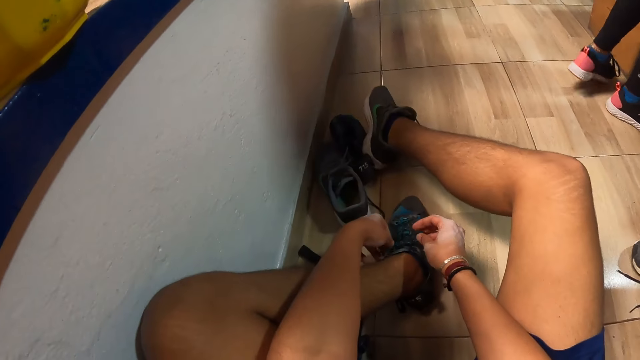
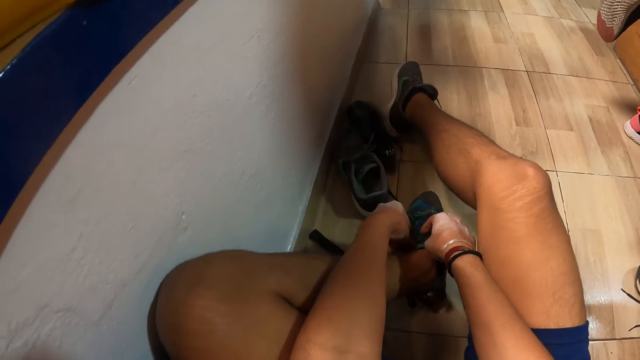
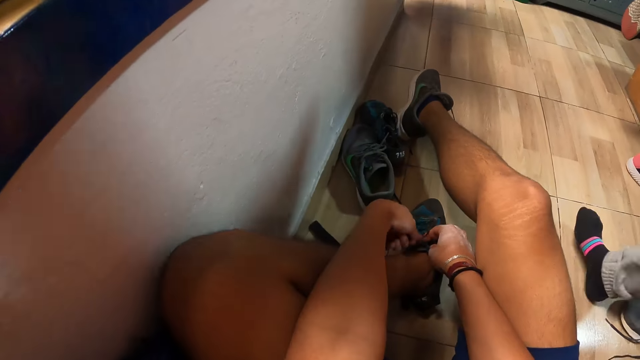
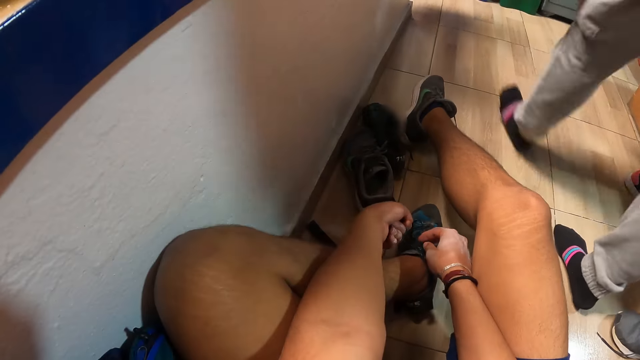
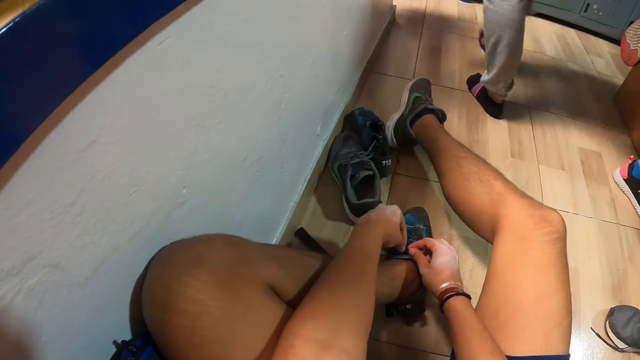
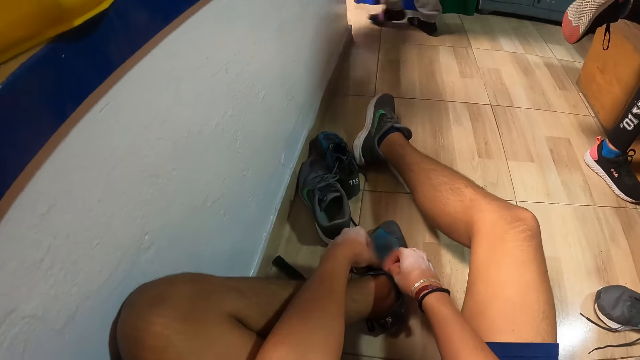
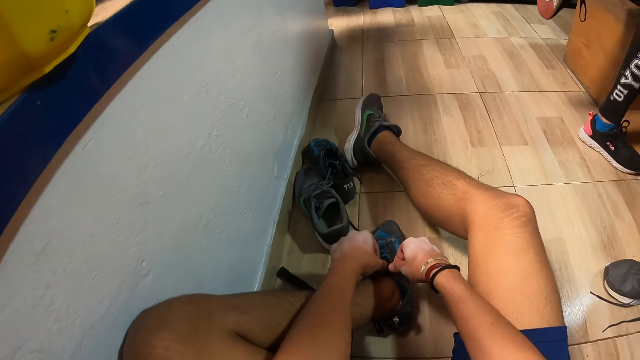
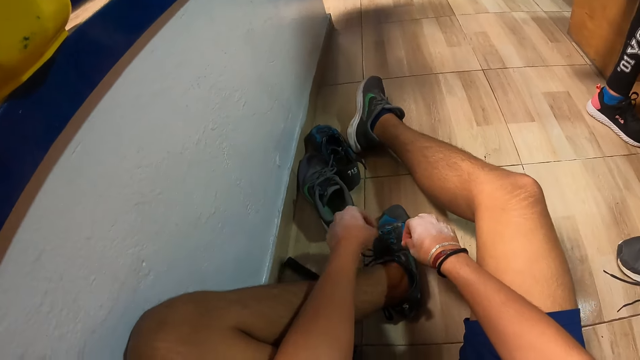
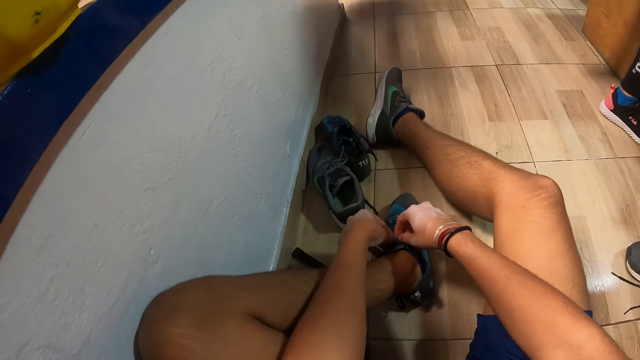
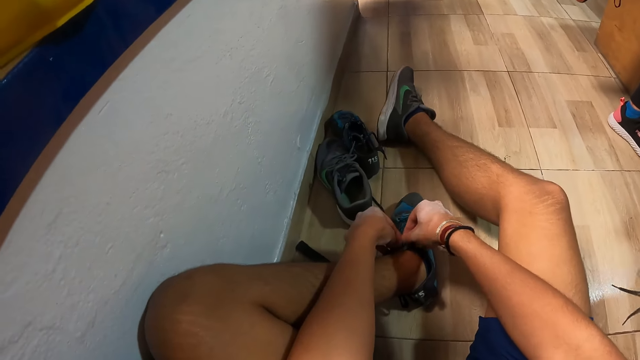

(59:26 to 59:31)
The camera wearer unties the shoe.

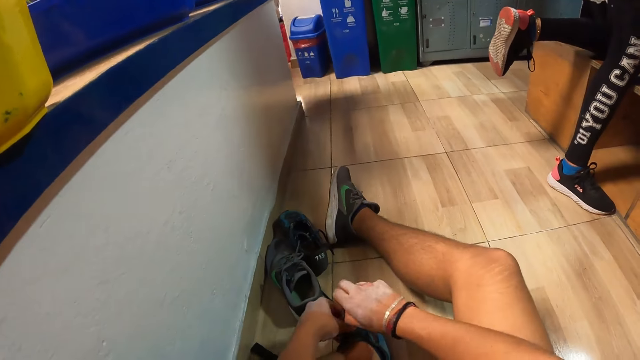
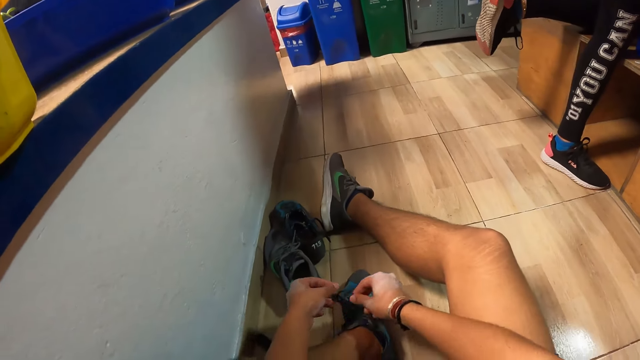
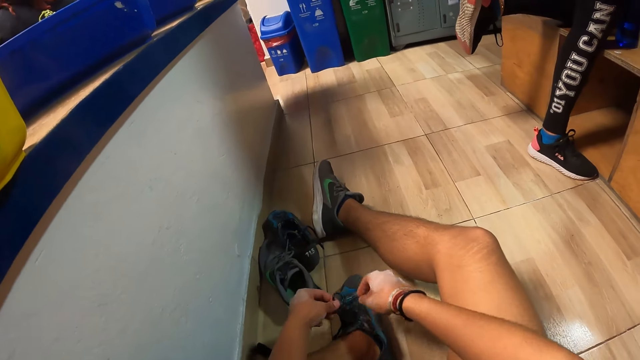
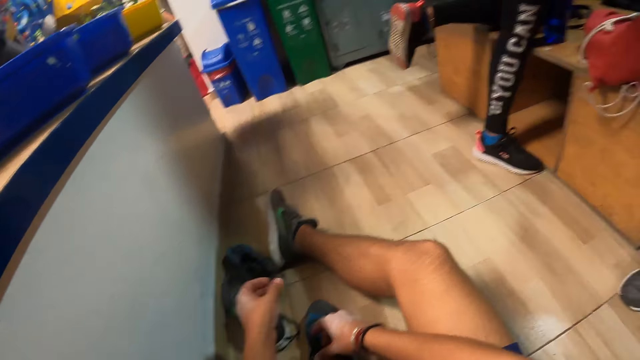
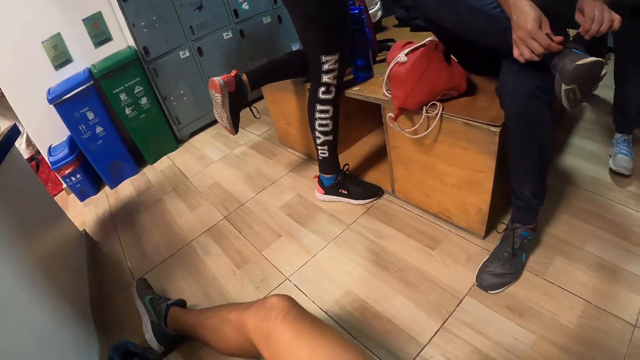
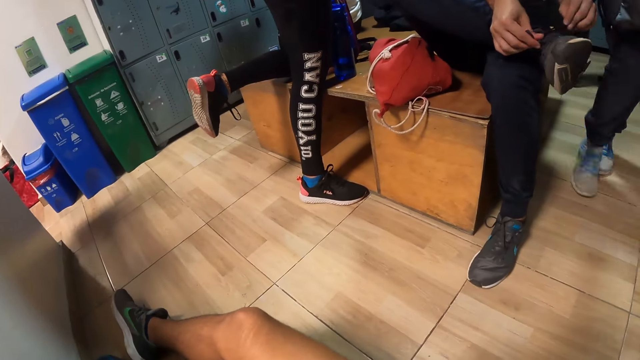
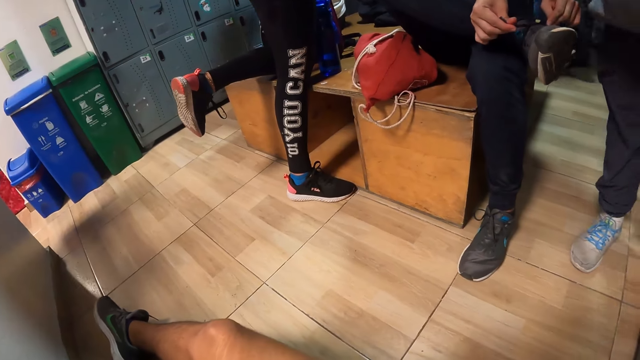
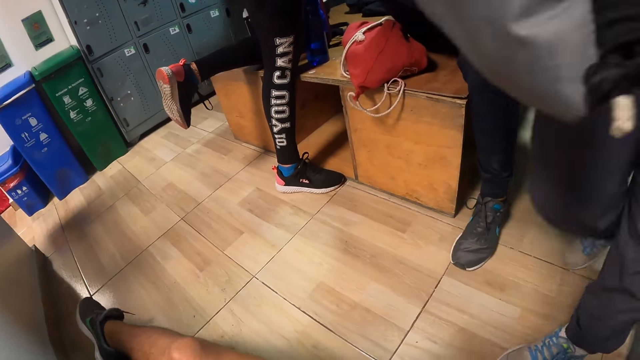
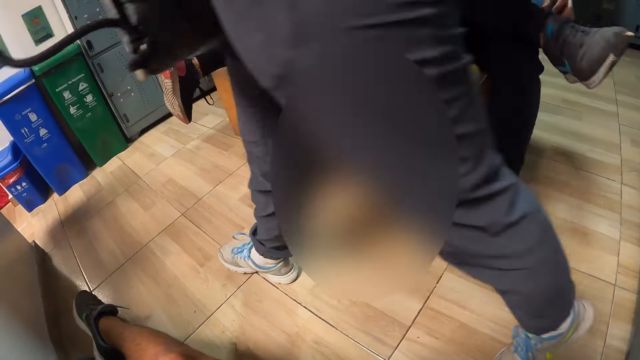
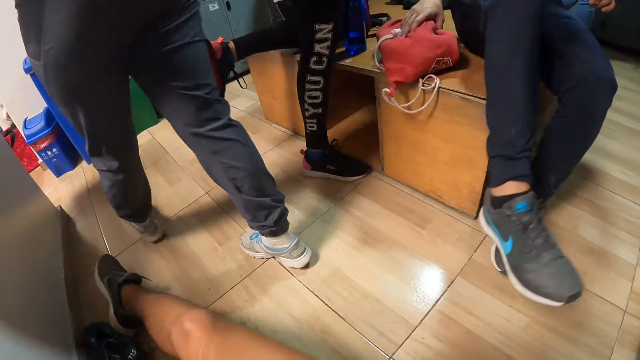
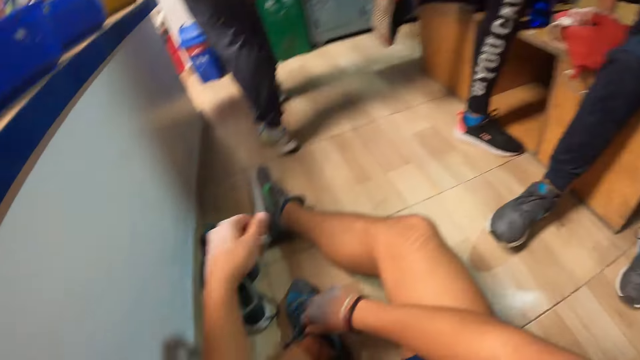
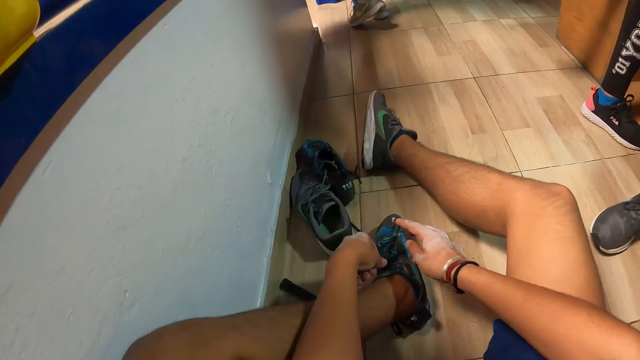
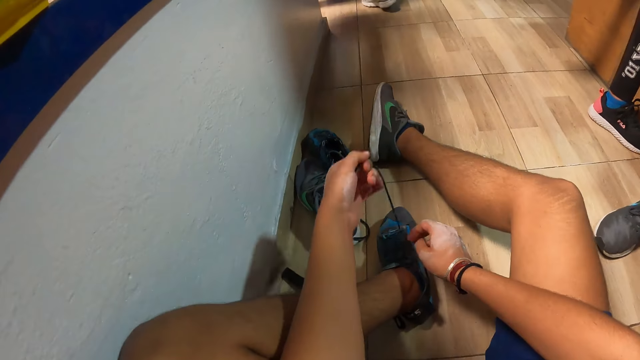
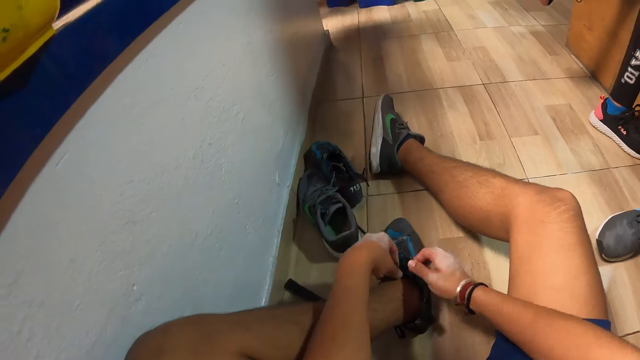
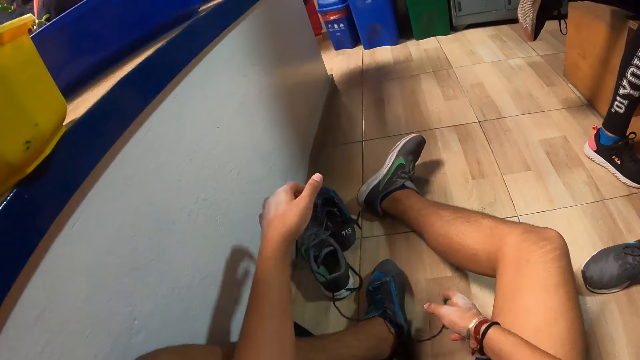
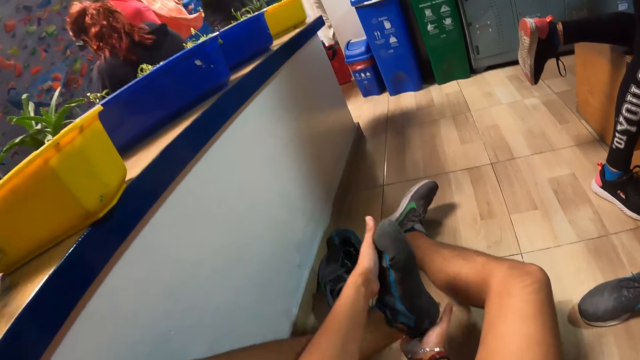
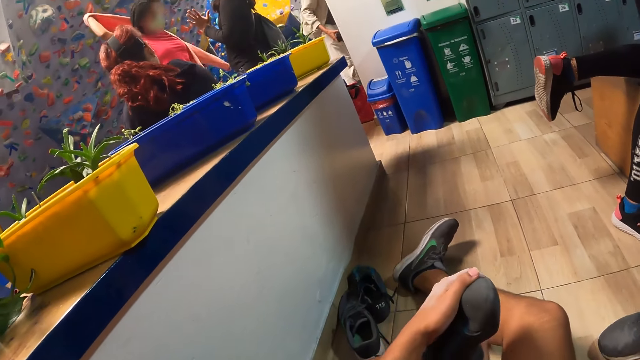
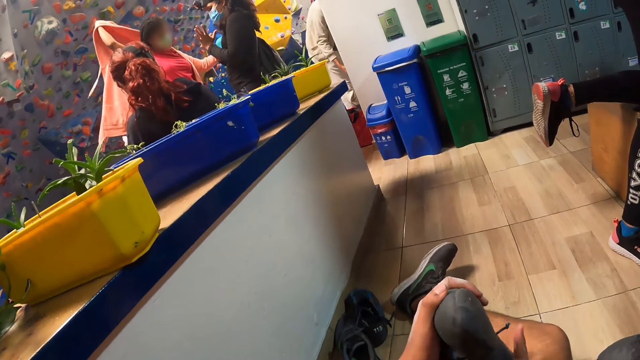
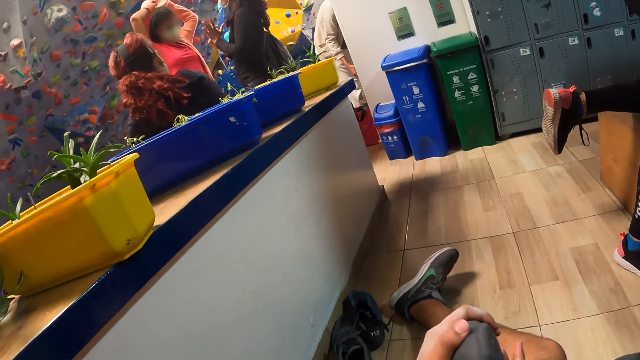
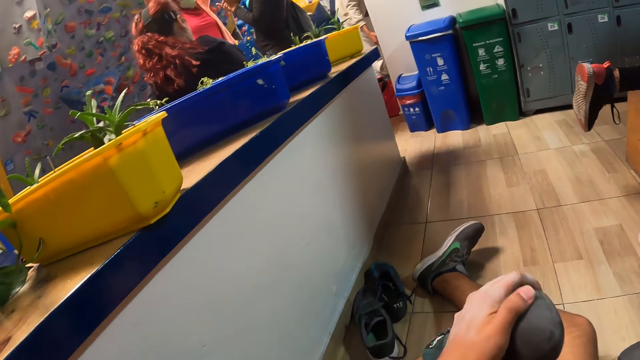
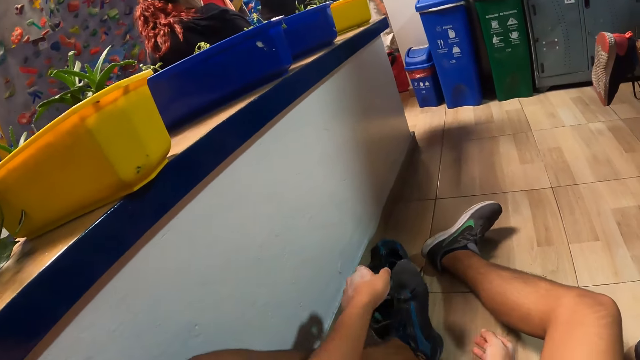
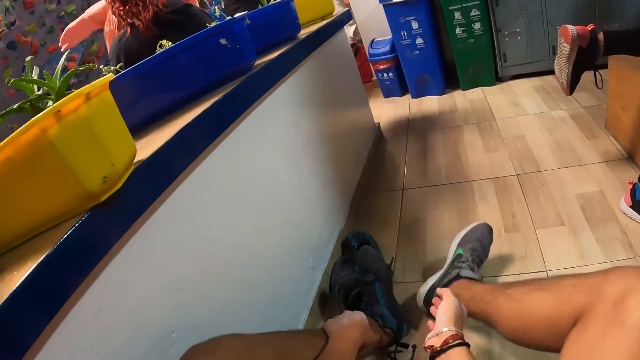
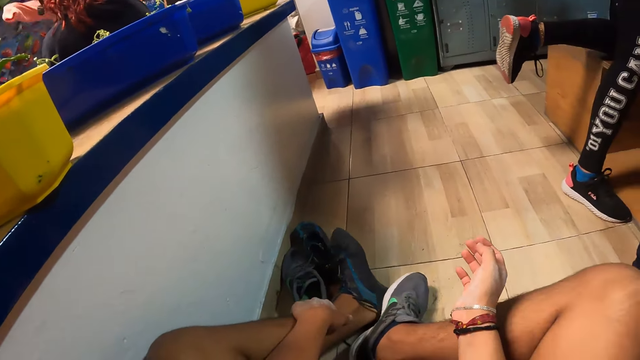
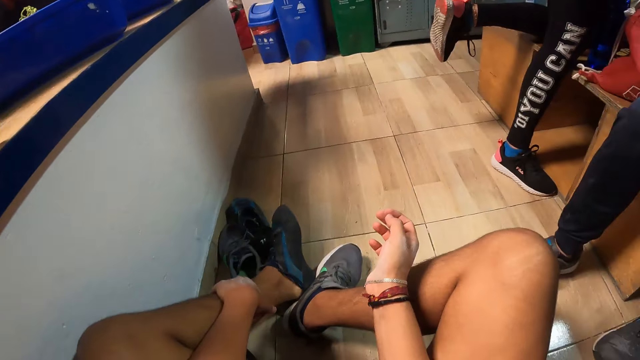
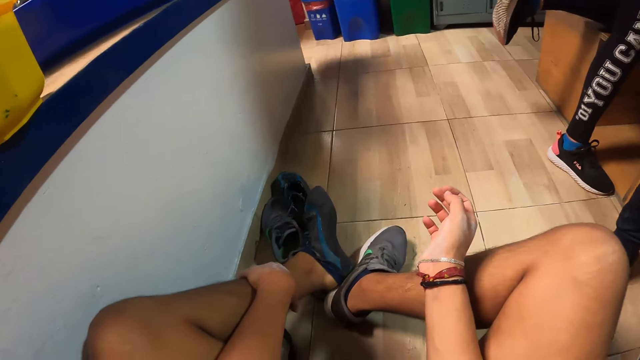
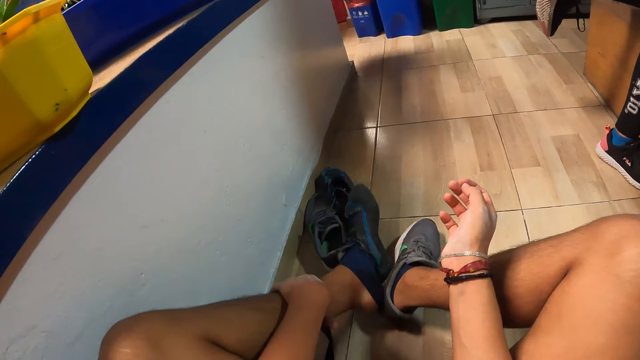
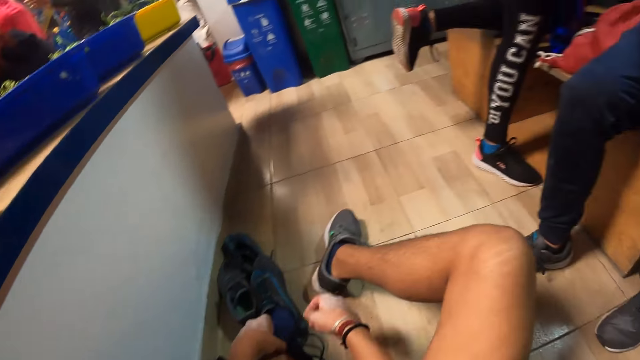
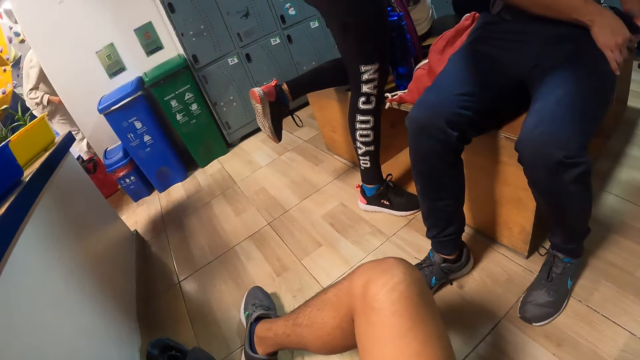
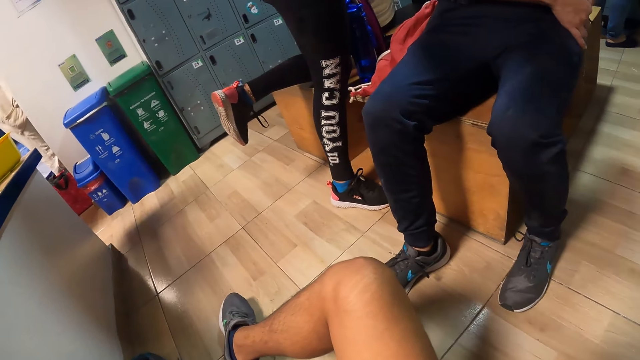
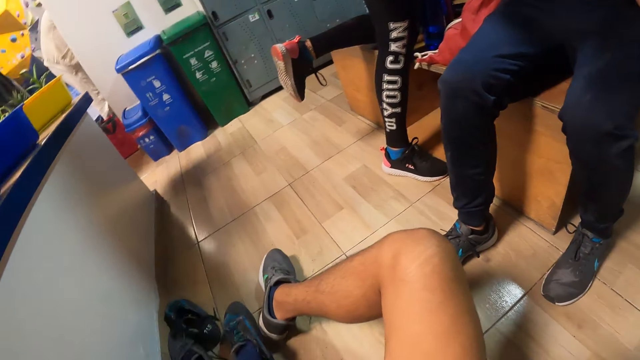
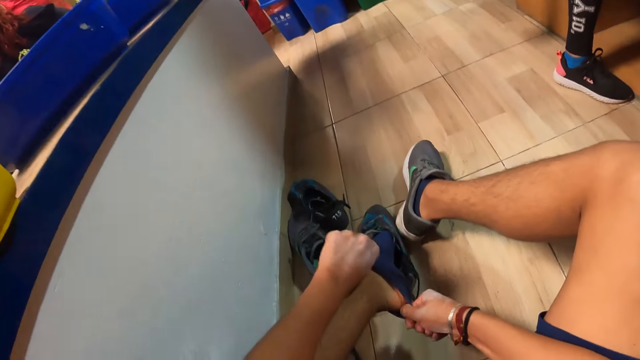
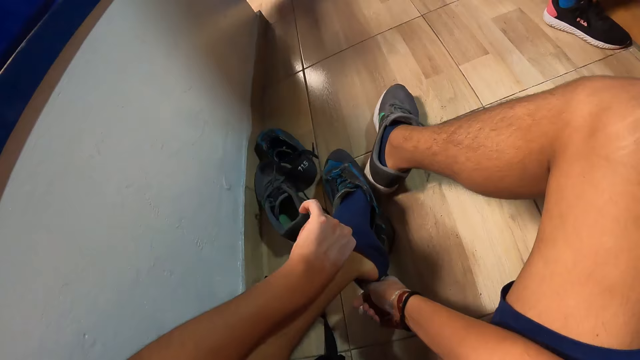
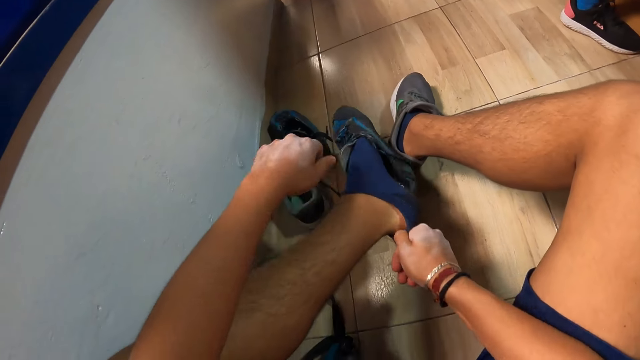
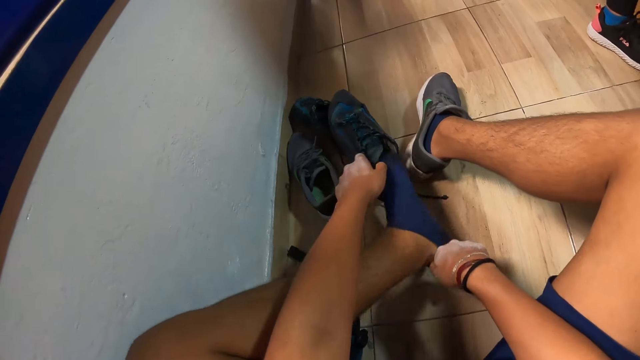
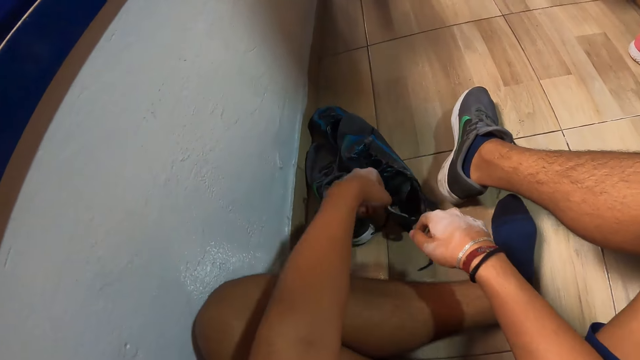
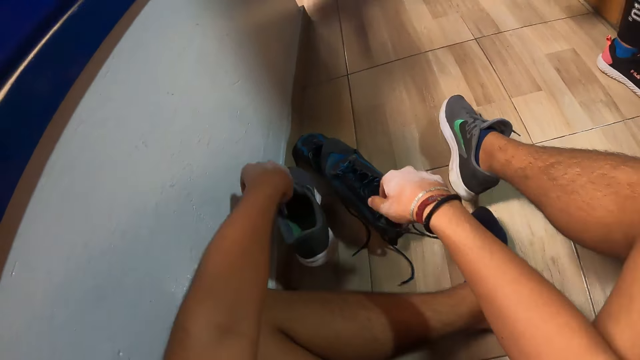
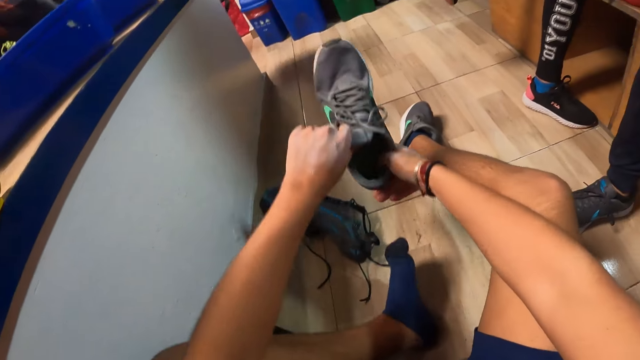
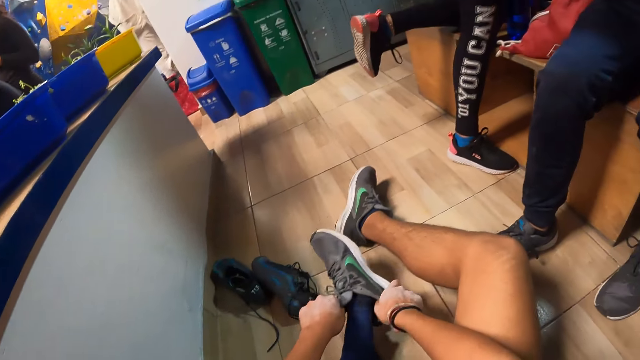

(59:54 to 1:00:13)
The man ties the lace of the right foot sneaker with both hands. A man walks in the room. The camera wearer unties the shoelace of his left foot shoe with both hands. He takes off his left foot shoe with both hands. The woman wears a pink sweater with both hands. The camera wearer places his left hand on his left leg. He takes off his left foot shoe with his right foot. The man keeps a phone in his left pocket. The camera wearer adjusts his socks on his left foot with both hands. He picks up the left foot sneaker from the floor with his left hand. He holds the left foot sneaker with his right hand. He wears the left foot sneaker on his left foot with both hands.
